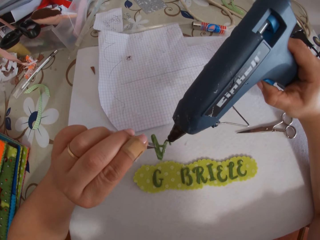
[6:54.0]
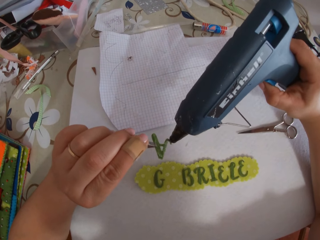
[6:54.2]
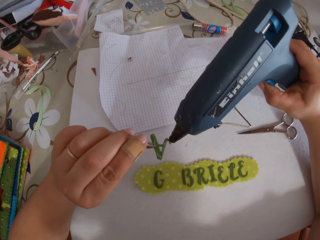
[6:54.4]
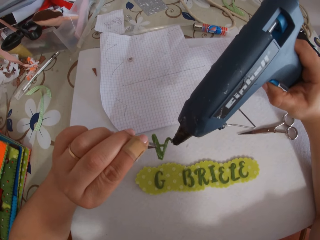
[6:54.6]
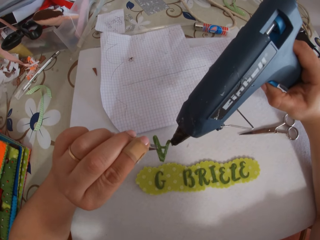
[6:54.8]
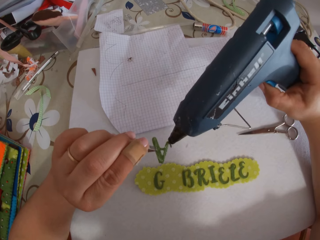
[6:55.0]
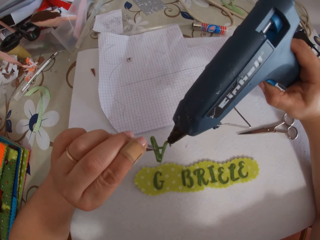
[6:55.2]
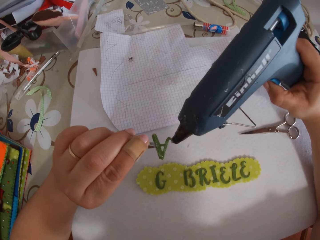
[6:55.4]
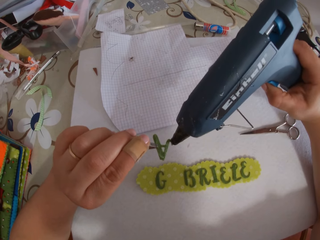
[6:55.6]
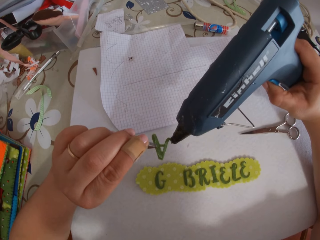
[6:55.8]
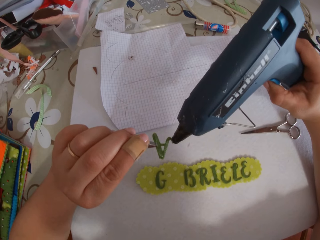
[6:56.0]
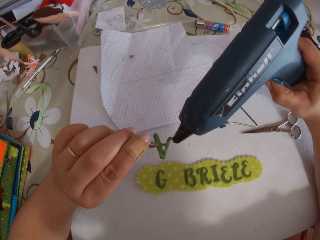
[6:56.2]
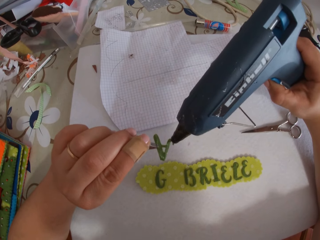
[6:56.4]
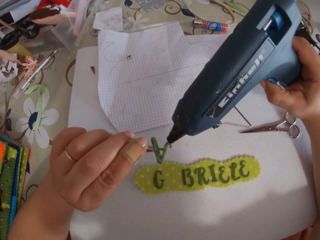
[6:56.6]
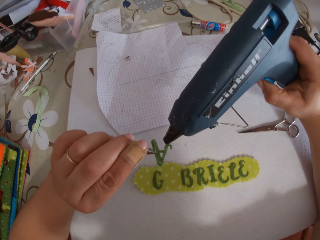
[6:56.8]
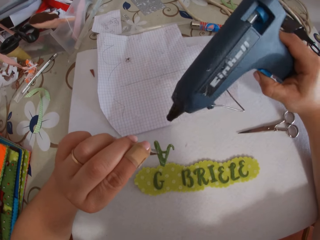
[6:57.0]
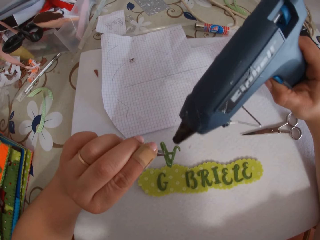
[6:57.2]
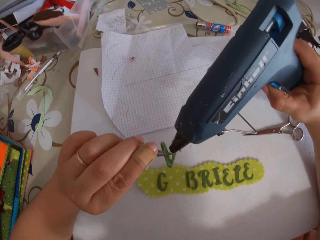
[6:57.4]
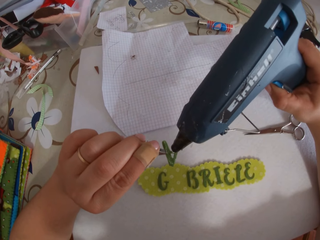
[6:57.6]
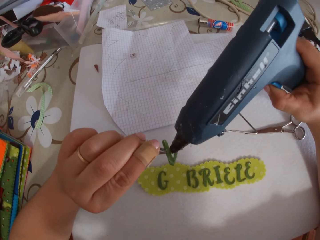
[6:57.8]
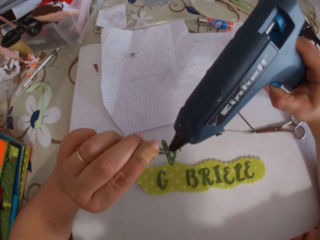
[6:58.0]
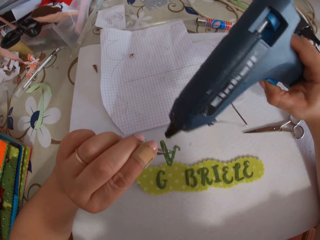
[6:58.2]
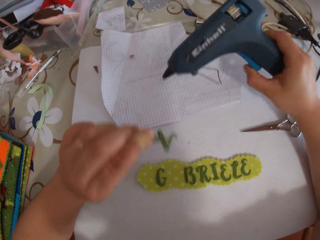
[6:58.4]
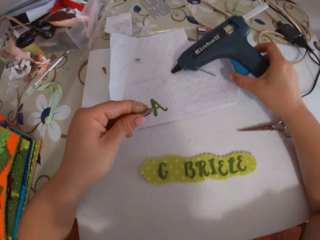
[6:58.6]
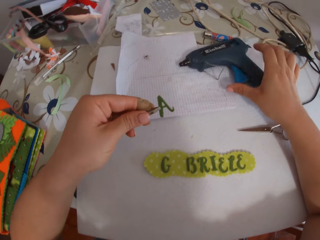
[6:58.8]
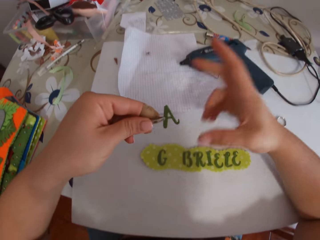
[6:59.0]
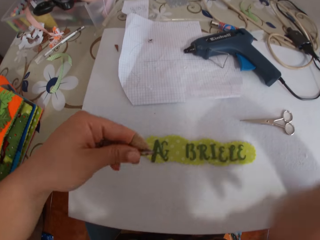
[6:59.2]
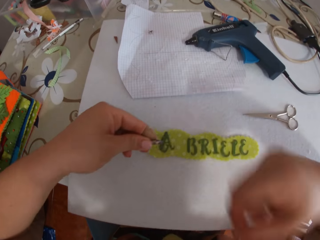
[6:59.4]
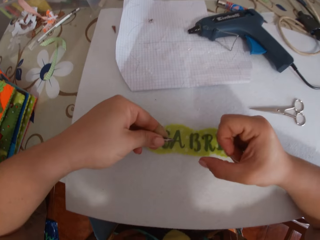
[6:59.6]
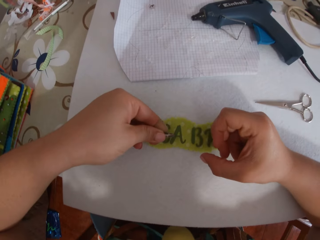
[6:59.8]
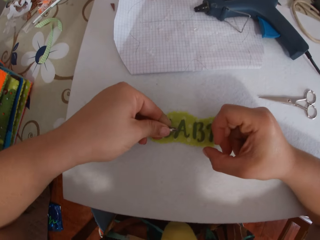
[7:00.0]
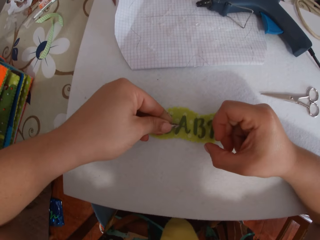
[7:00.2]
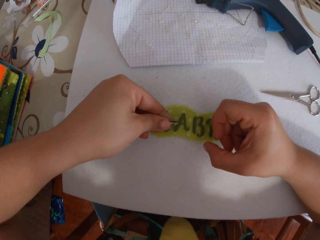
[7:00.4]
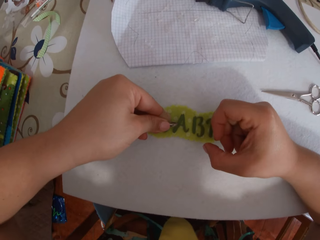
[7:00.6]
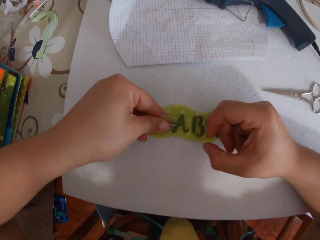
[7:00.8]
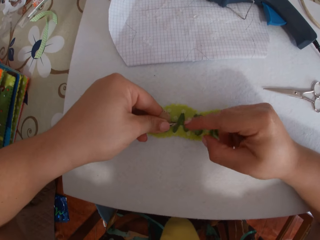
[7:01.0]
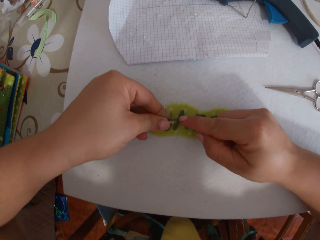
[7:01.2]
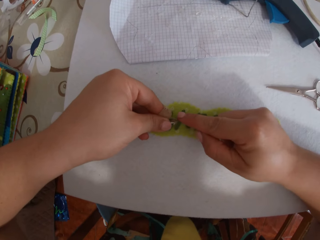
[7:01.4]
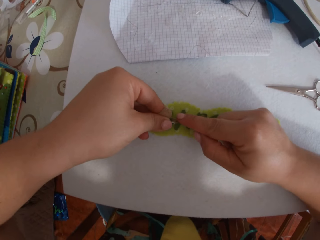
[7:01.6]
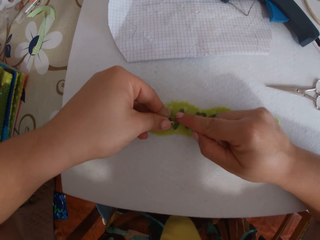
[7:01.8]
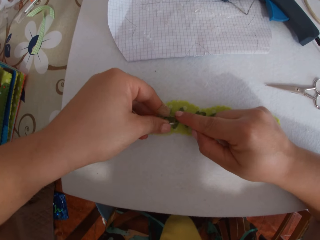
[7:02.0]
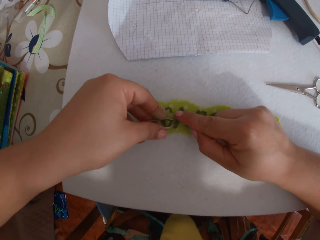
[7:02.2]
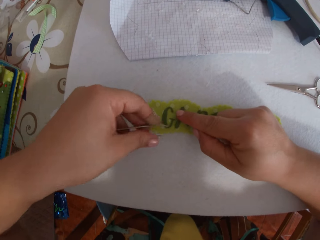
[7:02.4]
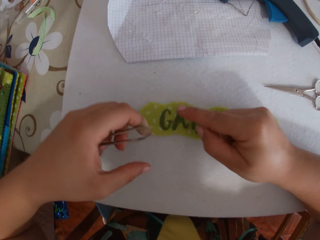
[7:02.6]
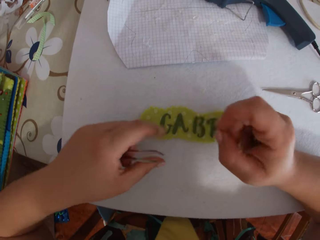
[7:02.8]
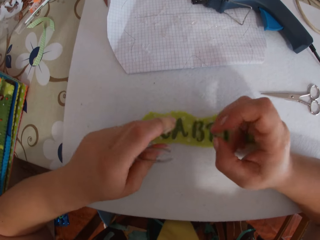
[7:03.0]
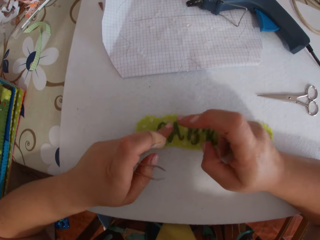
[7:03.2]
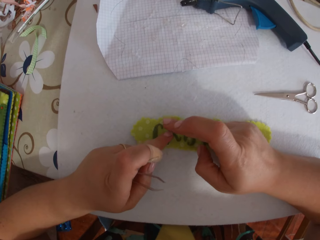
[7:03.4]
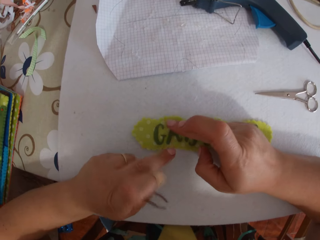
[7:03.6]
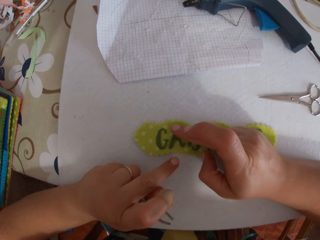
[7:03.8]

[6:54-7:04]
The camera wearer drops the glue gun on the paper on the cardboard with her right hand. She swipes glue away around the letter A with her right hand. She places the letter G on the sticker with the tweezer on her left hand. She holds down the letter A on the sticker with her right hand. She holds down the letter A on the sticker with both her hands.

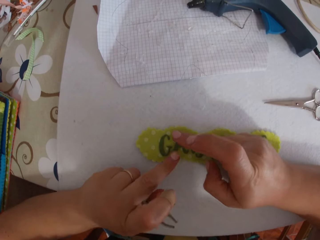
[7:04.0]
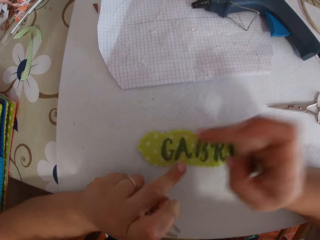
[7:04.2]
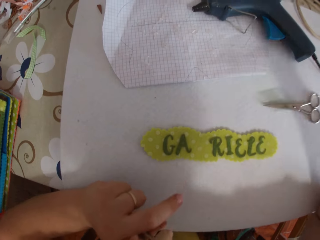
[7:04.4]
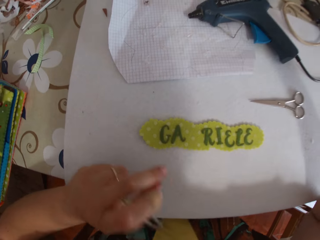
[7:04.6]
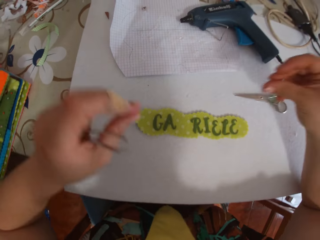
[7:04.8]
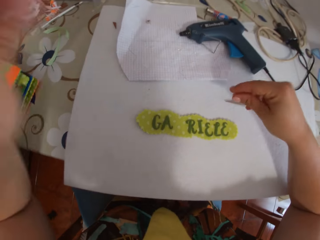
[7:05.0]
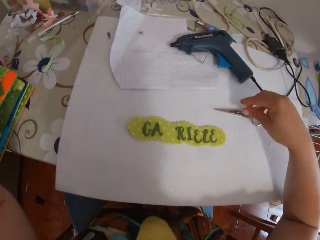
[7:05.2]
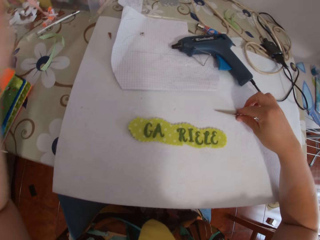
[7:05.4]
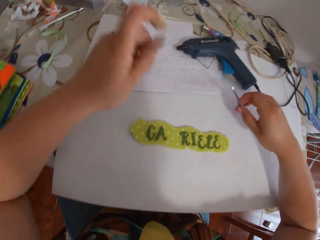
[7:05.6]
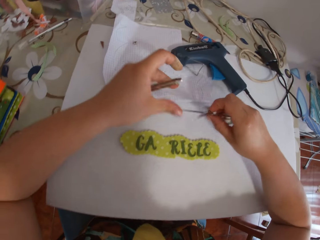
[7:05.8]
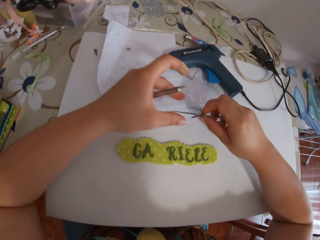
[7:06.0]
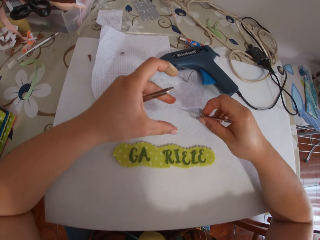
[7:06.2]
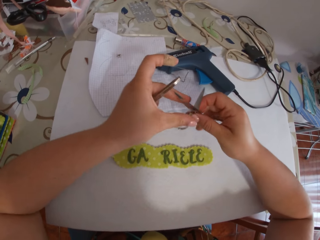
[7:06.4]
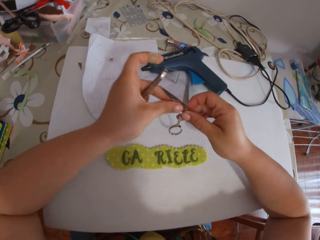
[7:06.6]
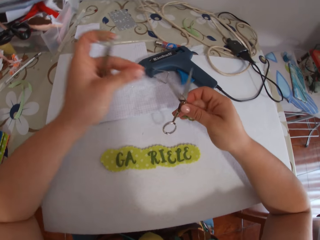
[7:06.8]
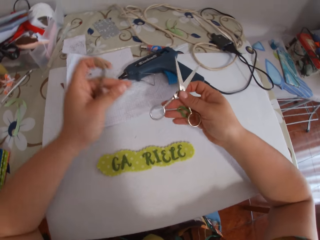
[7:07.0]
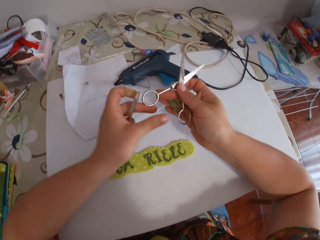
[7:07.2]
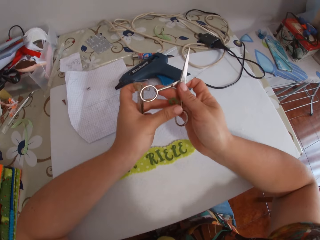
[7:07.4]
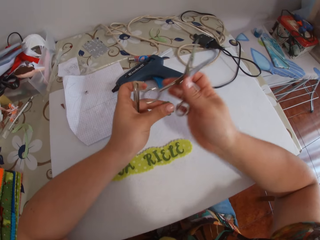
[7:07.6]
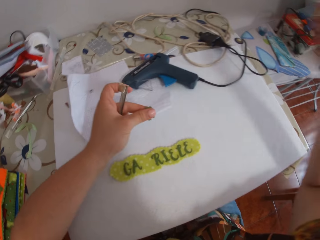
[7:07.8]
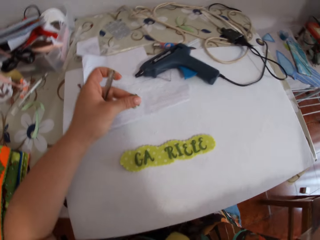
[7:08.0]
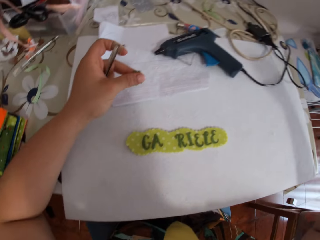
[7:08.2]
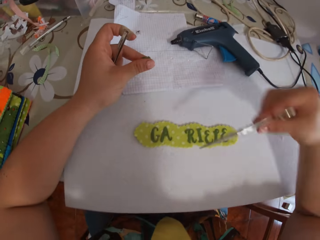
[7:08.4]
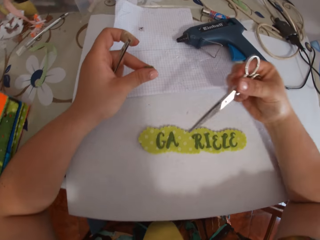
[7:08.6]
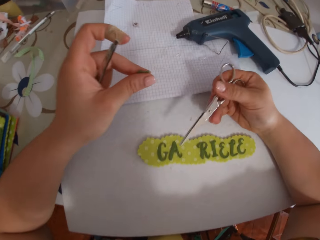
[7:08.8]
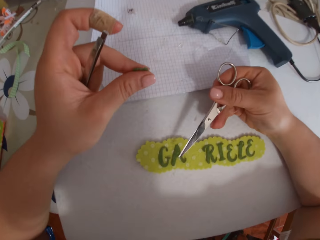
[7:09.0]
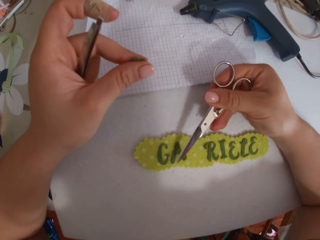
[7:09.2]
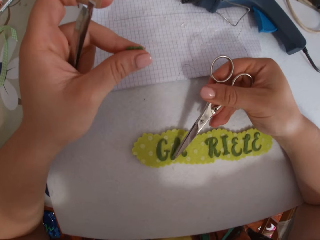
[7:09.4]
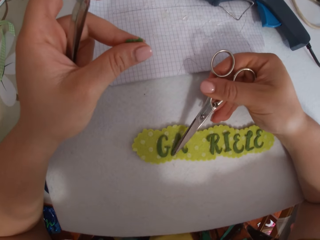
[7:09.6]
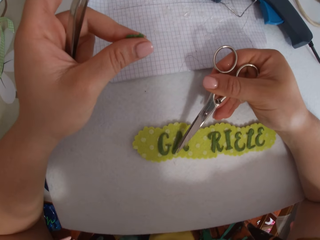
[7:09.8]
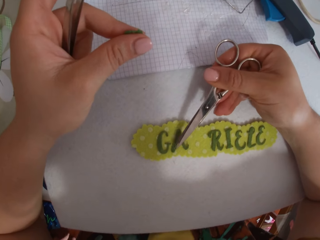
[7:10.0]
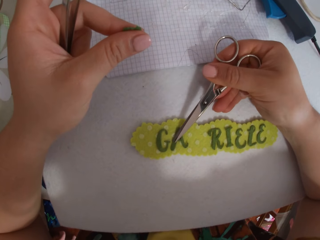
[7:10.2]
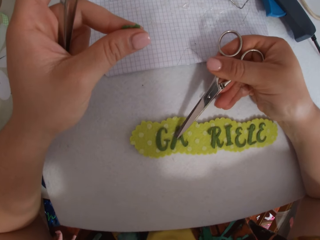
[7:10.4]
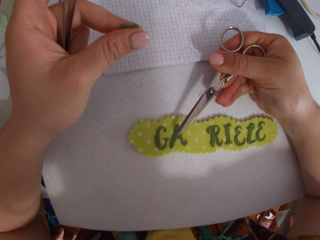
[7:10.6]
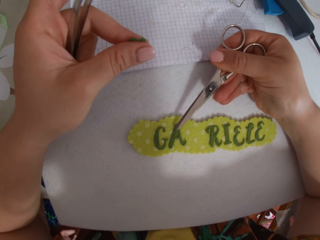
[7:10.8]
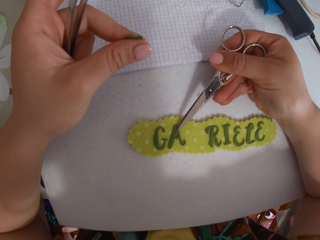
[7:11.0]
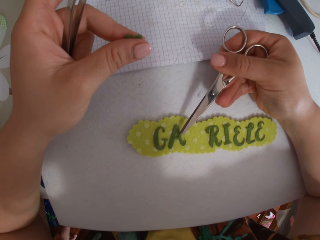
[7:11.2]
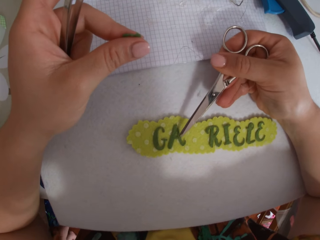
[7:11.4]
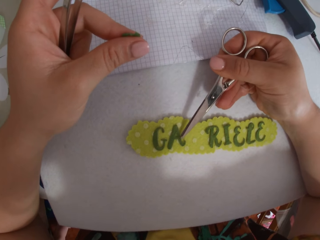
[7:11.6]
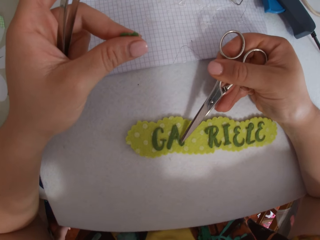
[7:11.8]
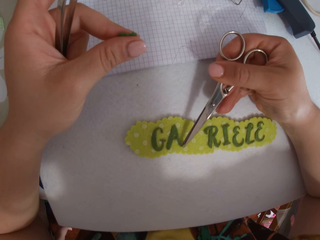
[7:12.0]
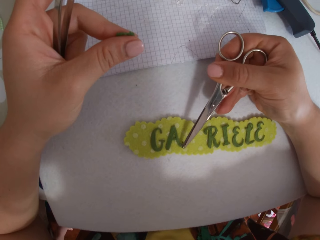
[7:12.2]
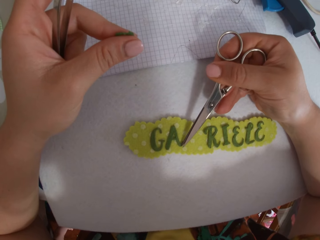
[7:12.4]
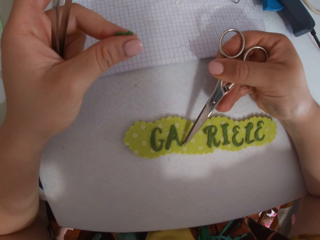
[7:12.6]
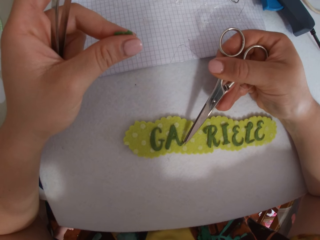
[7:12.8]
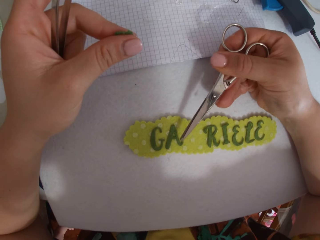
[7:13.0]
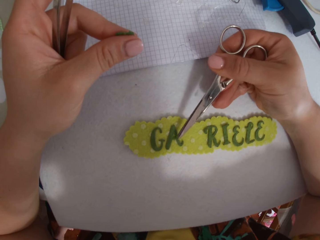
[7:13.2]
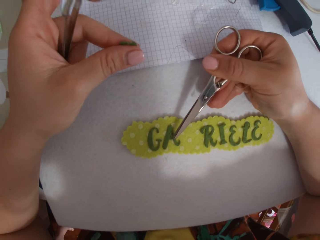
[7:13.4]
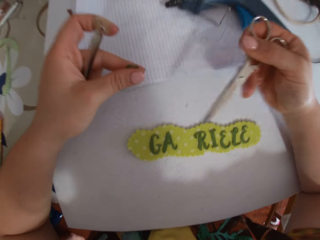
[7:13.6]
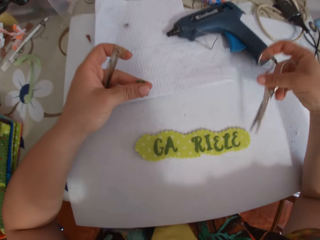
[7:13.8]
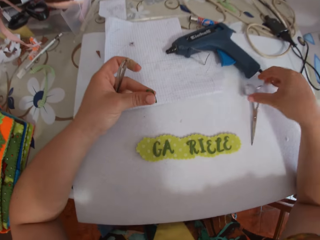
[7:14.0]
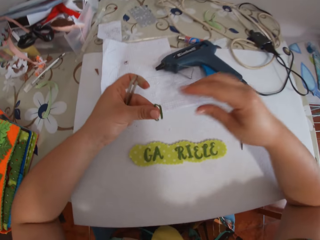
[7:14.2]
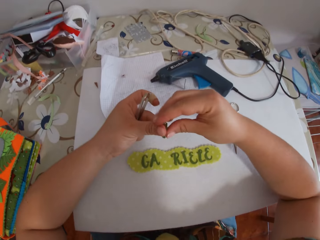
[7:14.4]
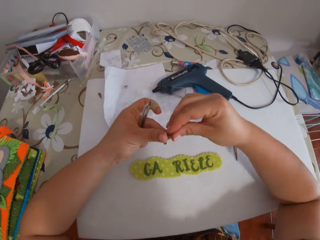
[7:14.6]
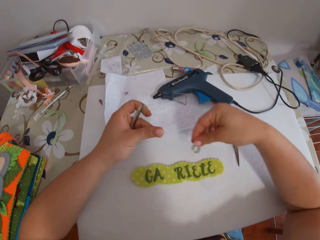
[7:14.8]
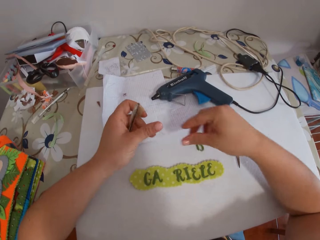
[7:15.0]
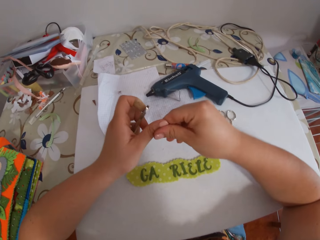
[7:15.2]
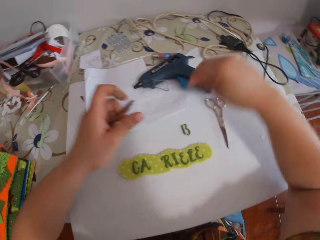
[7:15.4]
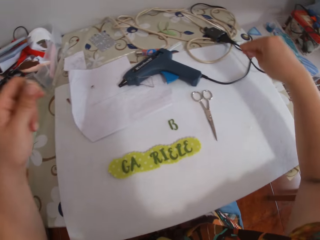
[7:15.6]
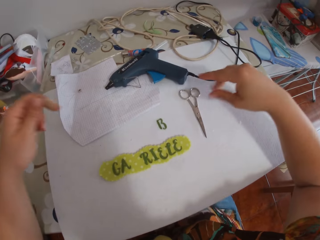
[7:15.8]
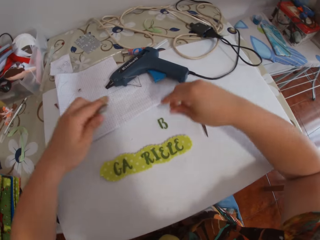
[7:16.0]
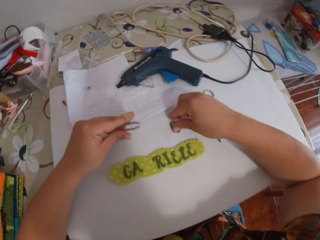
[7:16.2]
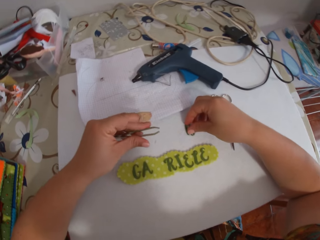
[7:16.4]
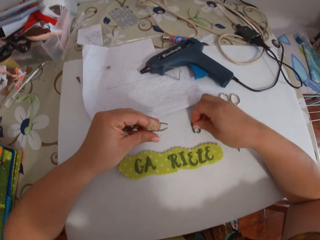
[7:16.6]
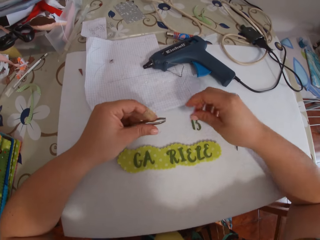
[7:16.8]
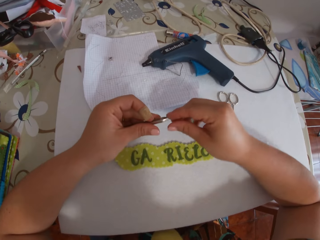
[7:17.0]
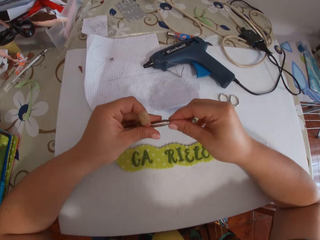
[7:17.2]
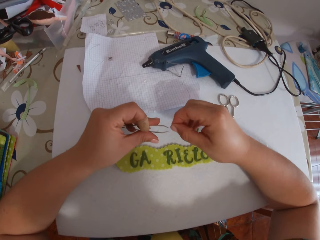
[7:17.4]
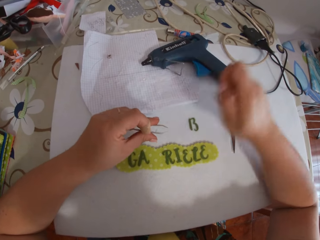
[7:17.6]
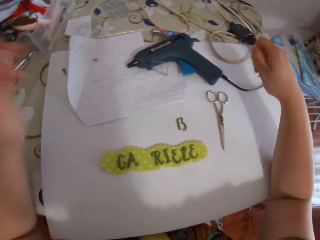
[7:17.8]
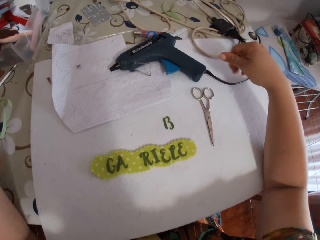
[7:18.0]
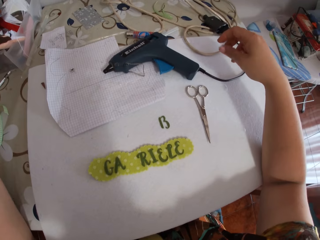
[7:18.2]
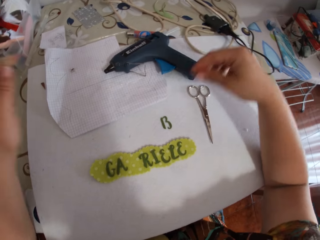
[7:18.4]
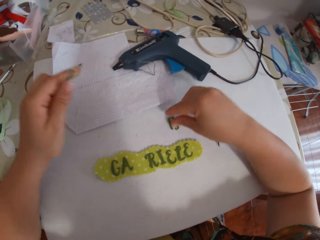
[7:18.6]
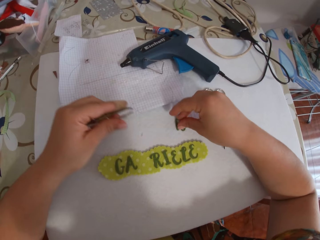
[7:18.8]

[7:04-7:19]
The camera wearer aligns the letter on the name tag. She removes a letter B on the sticker with her right hand. She picks the scissors on the cardboard with her right hand. She cleans the scissors with her left hand. She holds down the letter A on the sticker with her right hand. She picks the letter B on her right hand with her left hand. She aligns the letter on the name tag. She drops the scissors on the cardboard with her right hand. She picks the letter B on her left hand with her right hand. She drops the letter B on the cardboard with her right hand. She removes something from the fingers. She touches the letter. She removes something from the clip.
